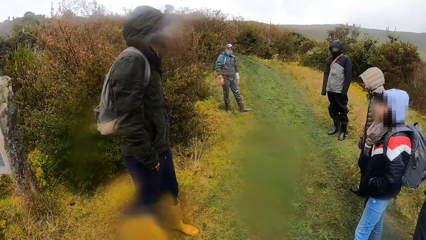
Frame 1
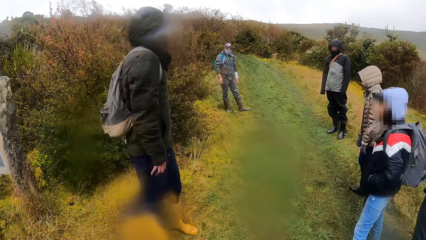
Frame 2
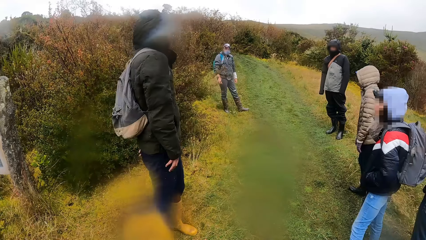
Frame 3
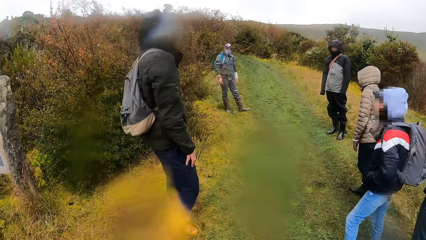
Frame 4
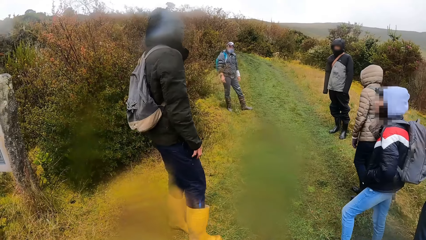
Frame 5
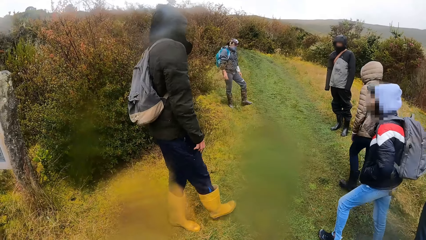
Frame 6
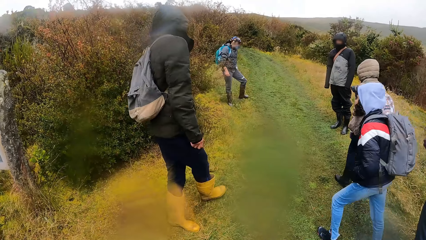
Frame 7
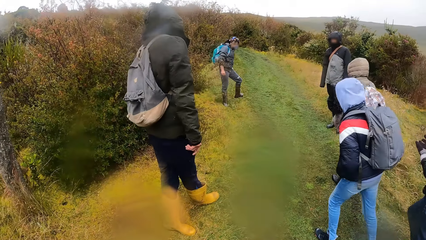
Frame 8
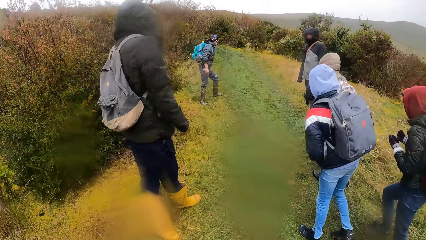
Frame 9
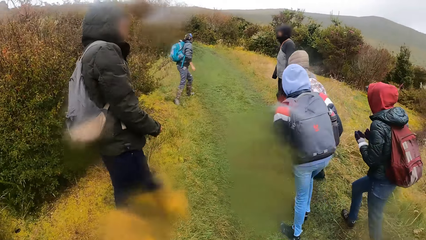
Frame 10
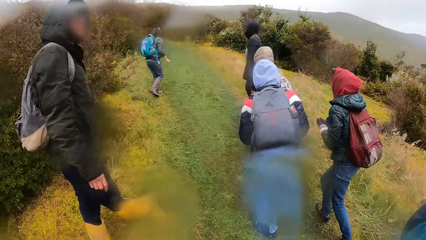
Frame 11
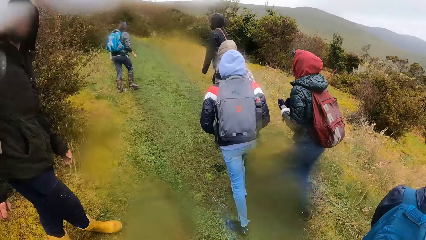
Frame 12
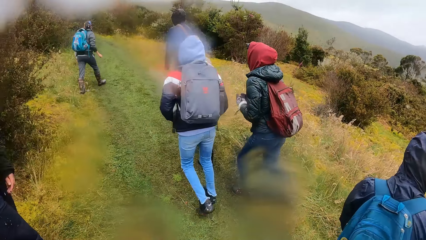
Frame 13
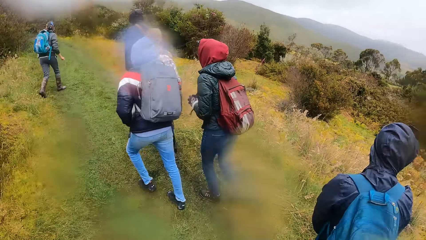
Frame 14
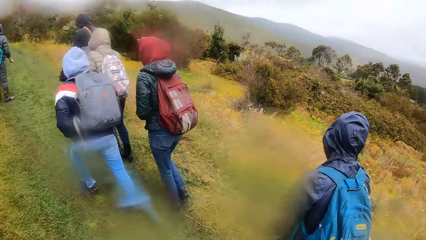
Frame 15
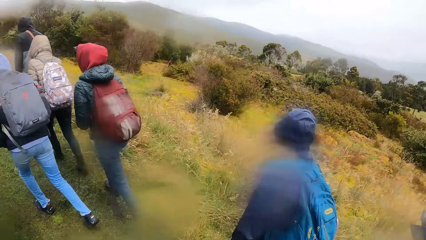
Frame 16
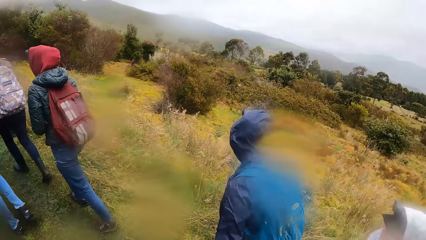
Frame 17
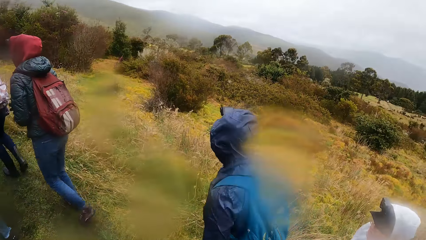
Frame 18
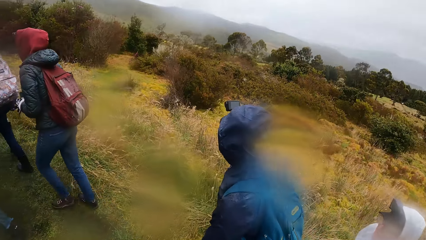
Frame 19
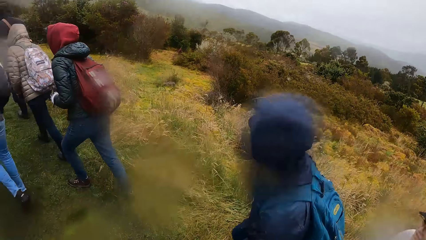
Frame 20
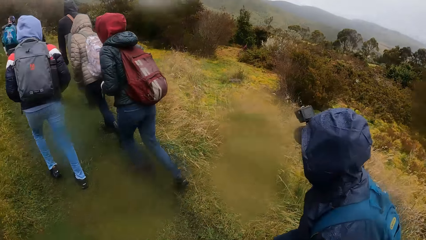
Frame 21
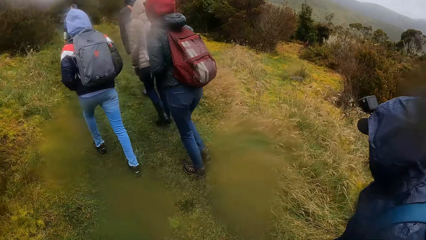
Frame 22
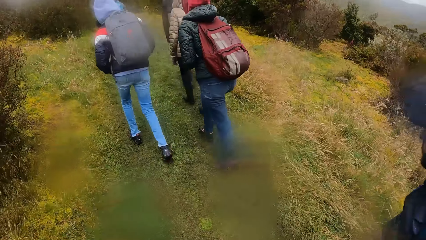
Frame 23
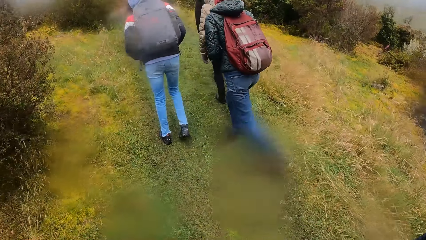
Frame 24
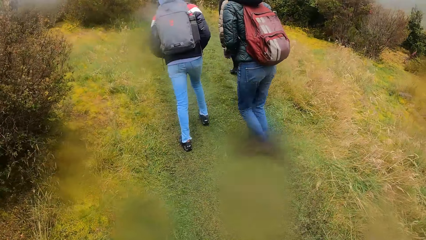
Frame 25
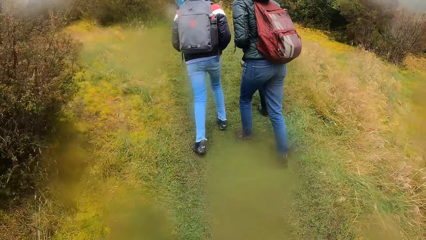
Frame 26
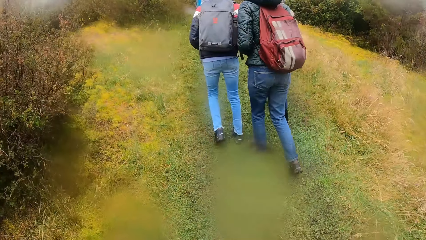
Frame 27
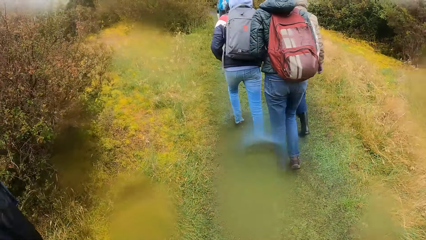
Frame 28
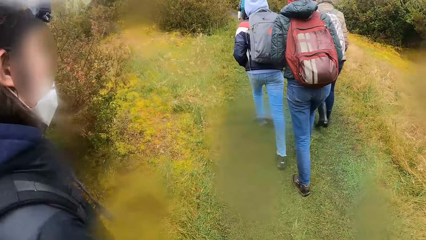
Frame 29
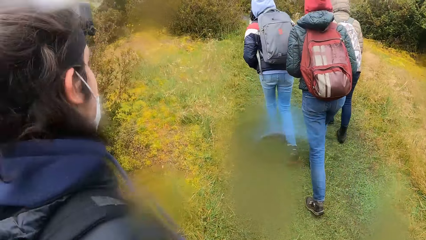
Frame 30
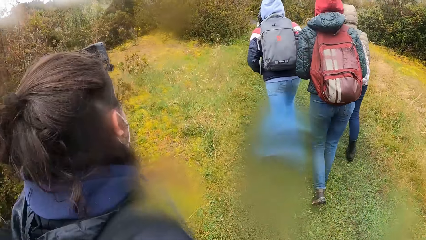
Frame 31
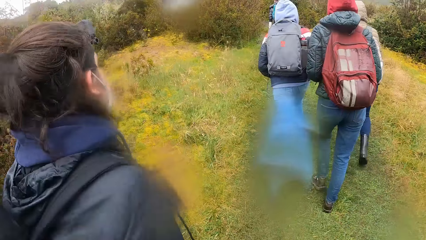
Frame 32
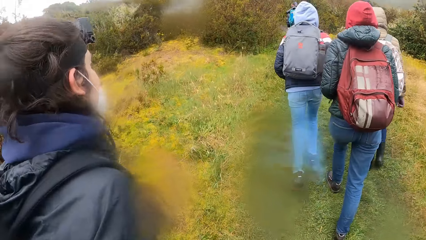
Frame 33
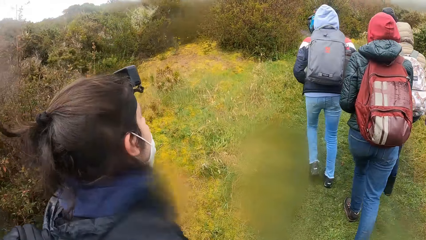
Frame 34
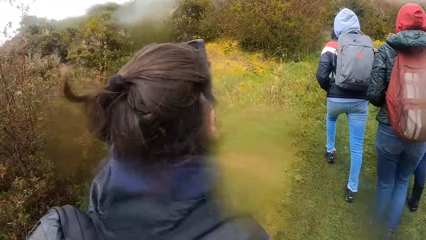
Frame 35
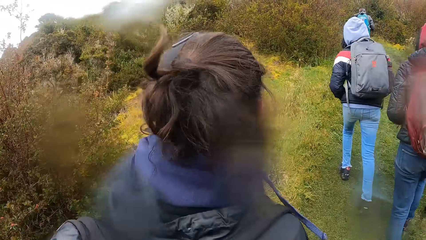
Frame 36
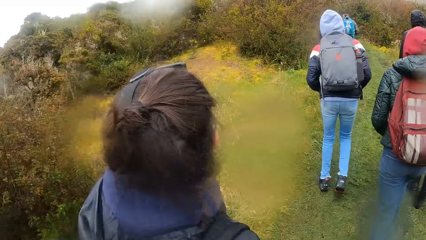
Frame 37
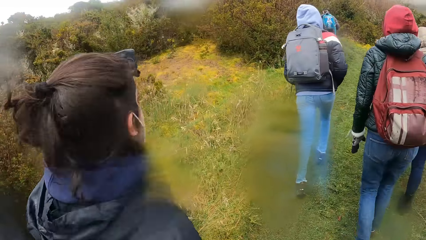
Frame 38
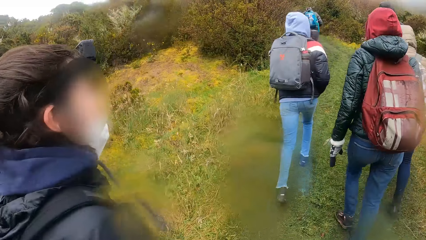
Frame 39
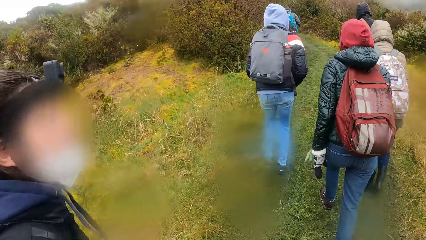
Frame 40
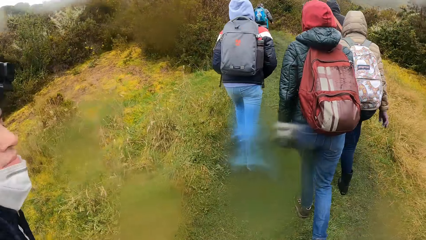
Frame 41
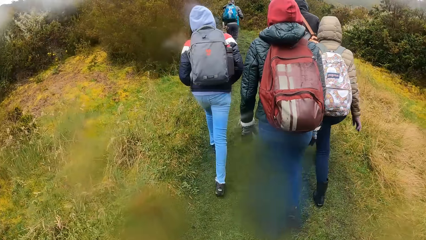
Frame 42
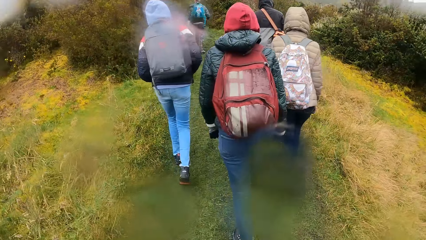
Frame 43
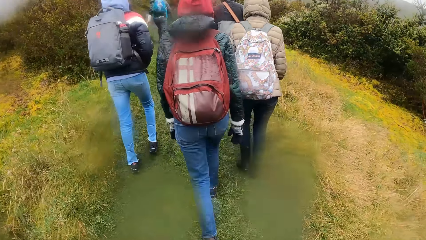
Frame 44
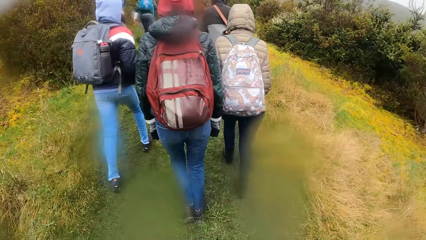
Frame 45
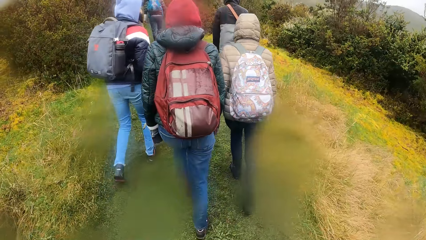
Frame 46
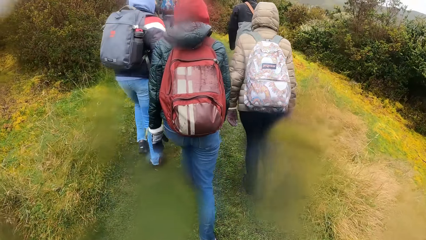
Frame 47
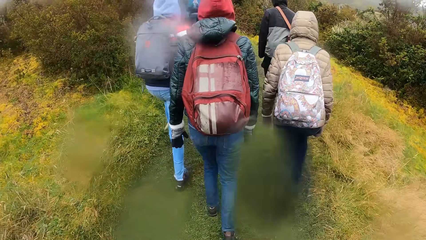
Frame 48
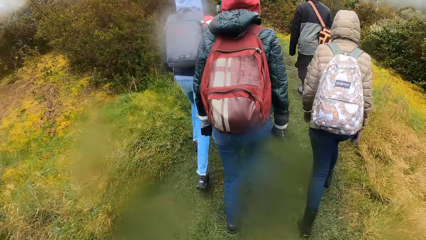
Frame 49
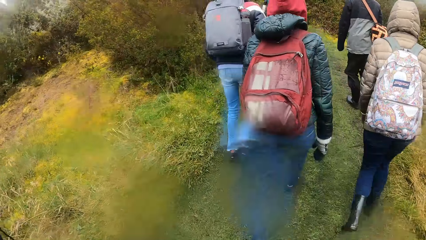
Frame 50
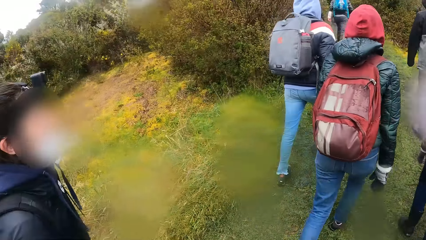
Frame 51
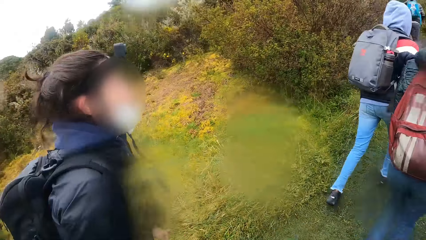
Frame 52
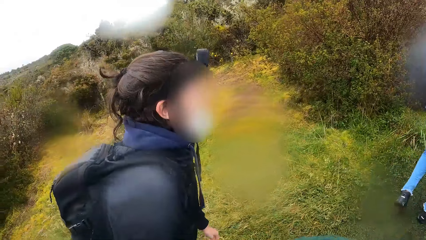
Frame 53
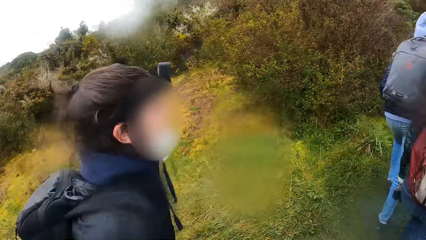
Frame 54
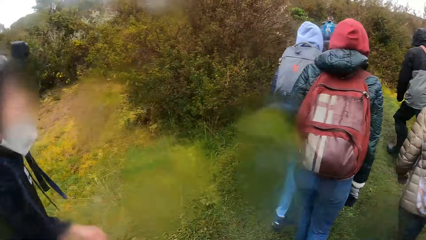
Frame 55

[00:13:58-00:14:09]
A man walks along a path. A woman walks along the path. Another woman walks along the path. Another man walks along the path. Another woman walks along the path. Another woman walks along the path. The camera wearer walks along the path. Another woman walks along the path. The camera wearer looks around.

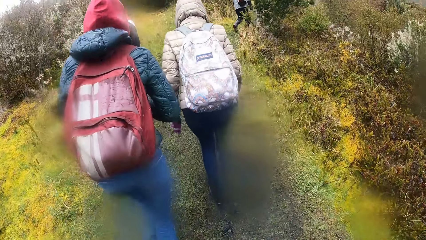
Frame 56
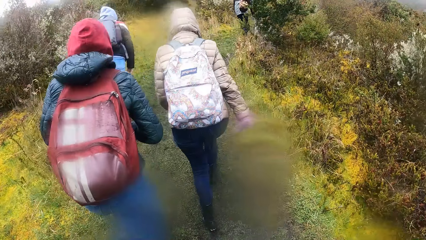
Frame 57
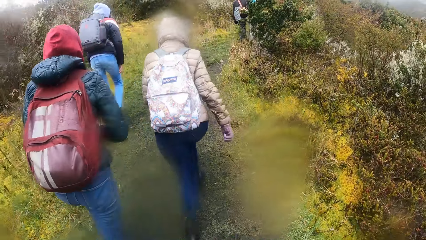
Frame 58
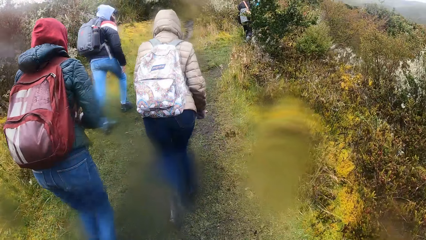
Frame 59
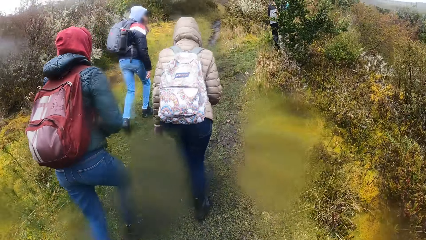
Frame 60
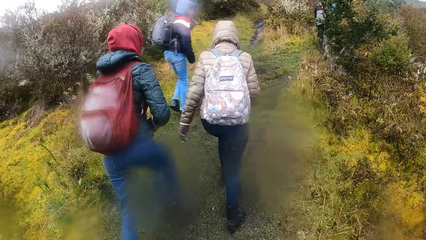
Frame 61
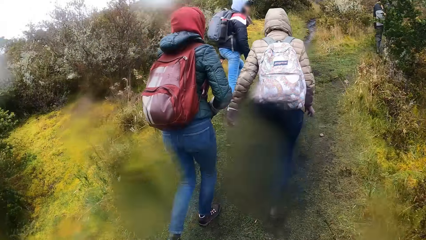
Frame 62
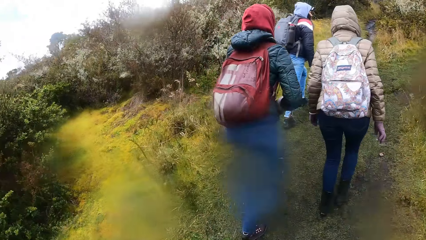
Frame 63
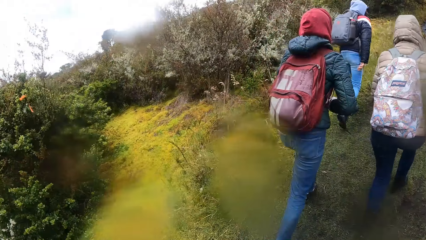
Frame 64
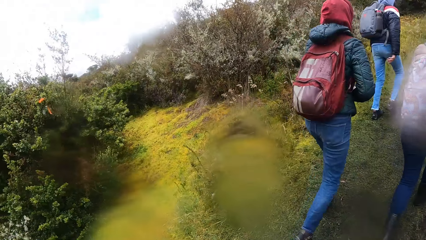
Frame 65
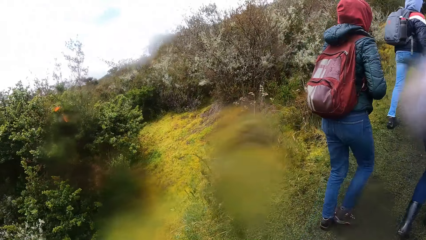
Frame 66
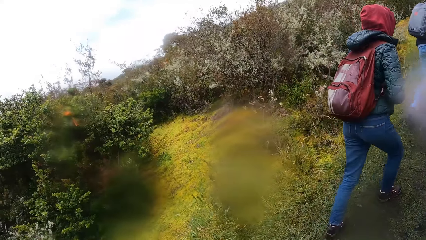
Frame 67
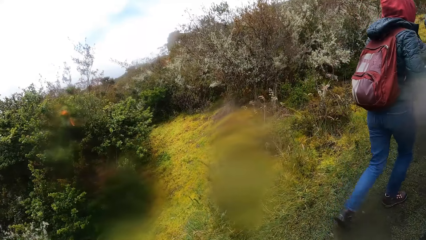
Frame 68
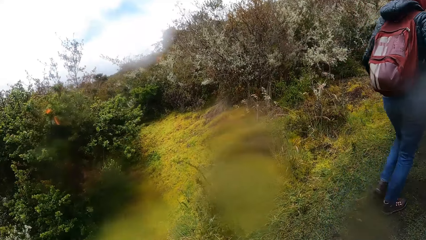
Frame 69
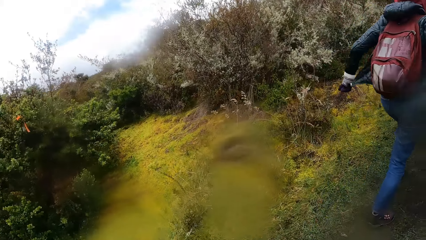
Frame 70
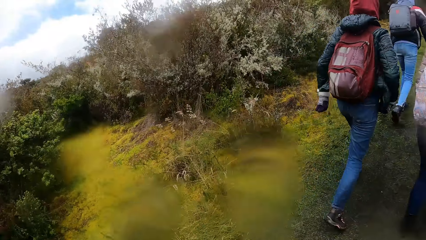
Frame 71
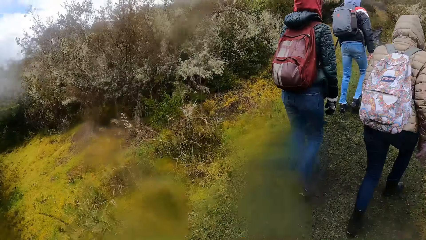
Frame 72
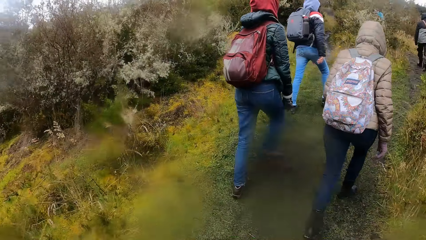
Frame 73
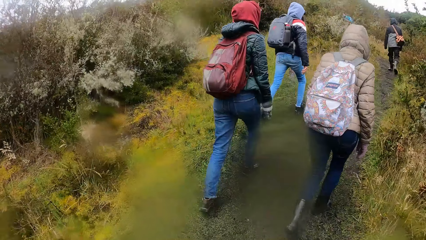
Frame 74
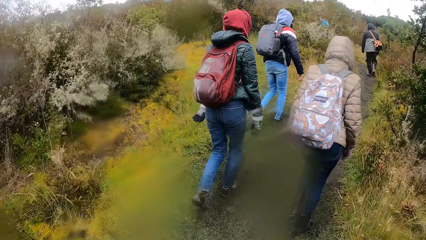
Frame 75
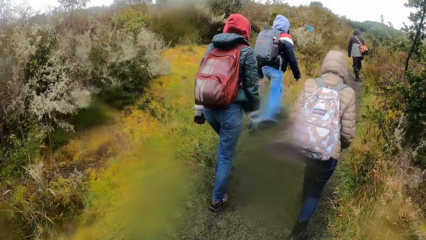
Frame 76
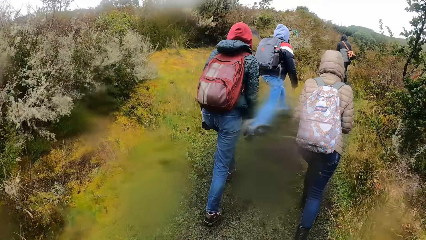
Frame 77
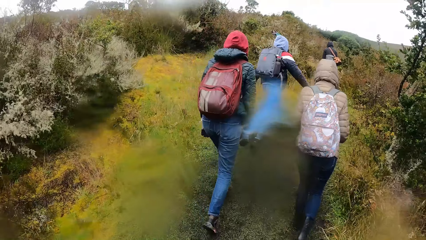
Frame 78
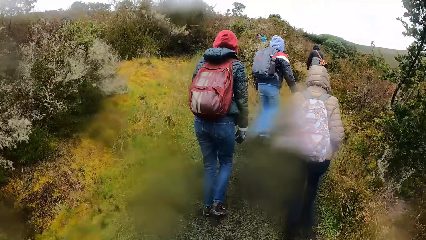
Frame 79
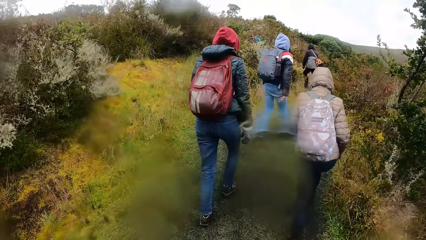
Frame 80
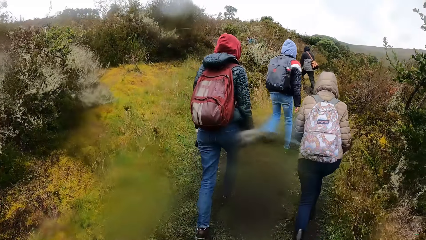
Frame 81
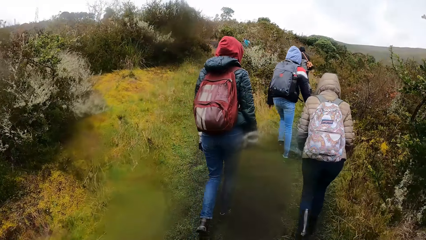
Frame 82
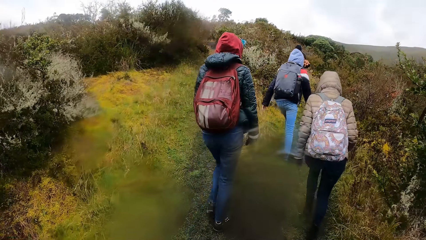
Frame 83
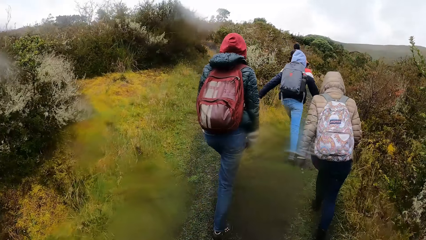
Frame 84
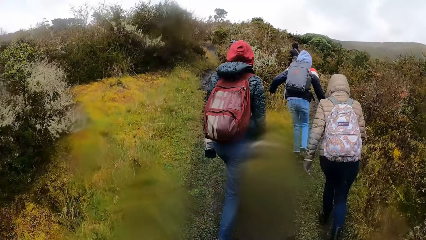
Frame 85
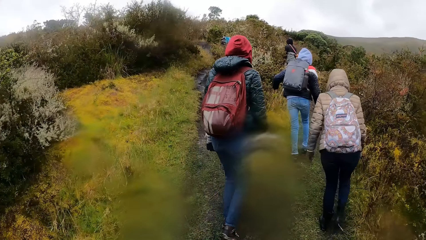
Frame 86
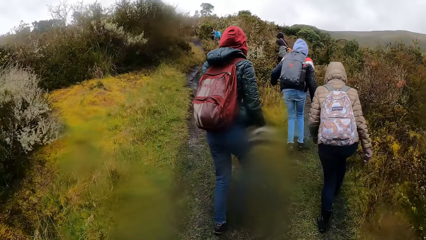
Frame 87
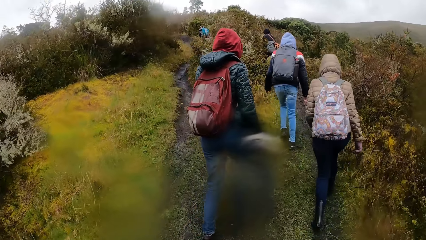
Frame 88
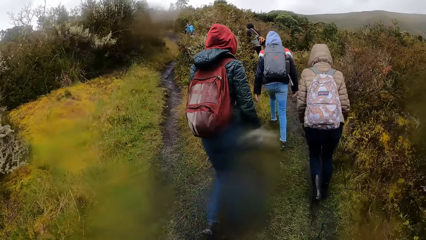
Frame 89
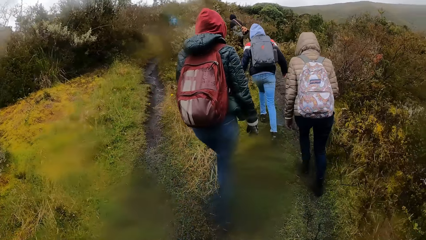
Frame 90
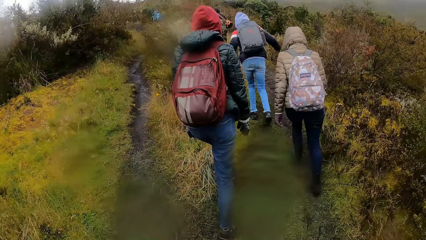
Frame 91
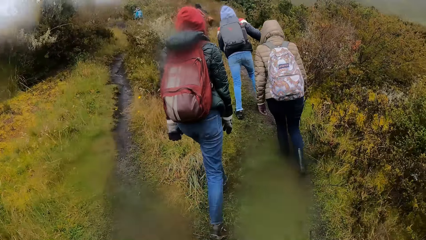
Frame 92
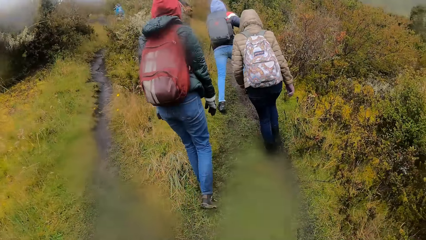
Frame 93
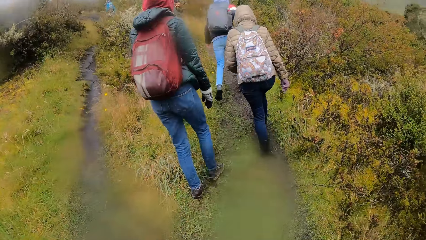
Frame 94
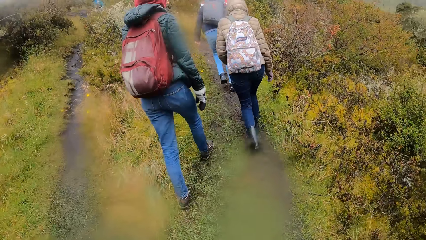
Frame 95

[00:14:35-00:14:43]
The camera wearer looks around.
